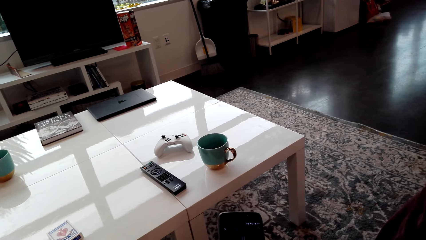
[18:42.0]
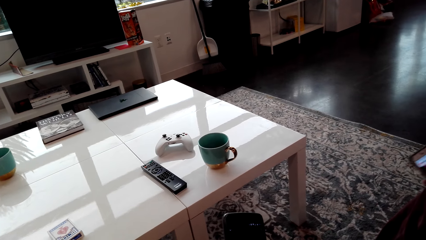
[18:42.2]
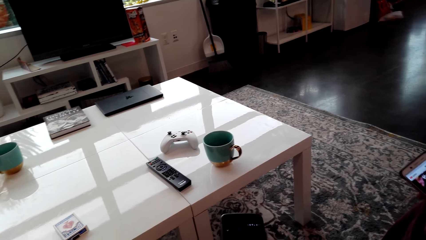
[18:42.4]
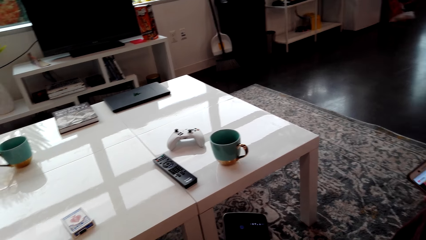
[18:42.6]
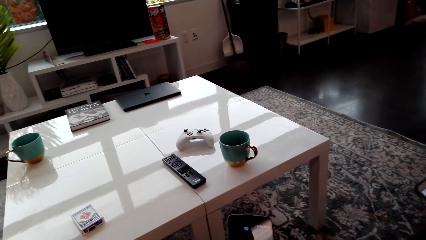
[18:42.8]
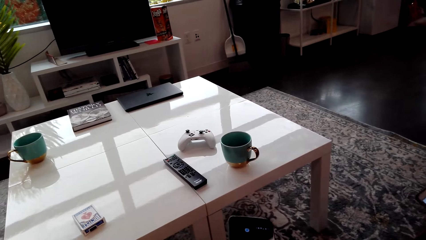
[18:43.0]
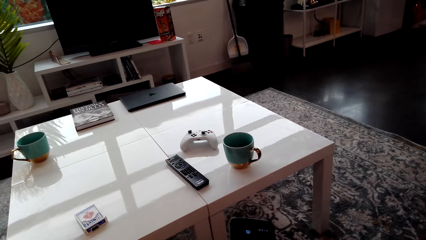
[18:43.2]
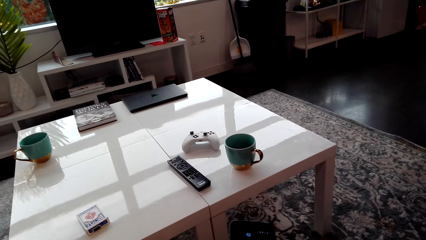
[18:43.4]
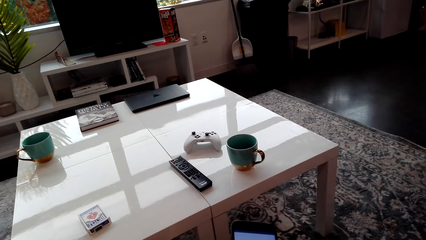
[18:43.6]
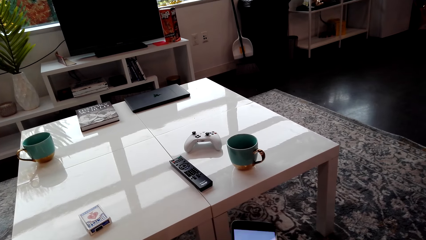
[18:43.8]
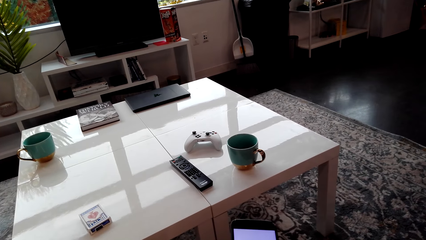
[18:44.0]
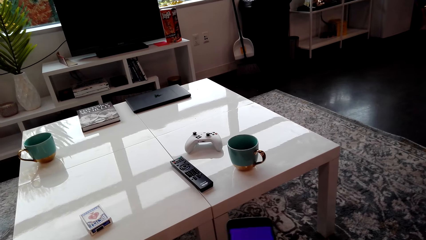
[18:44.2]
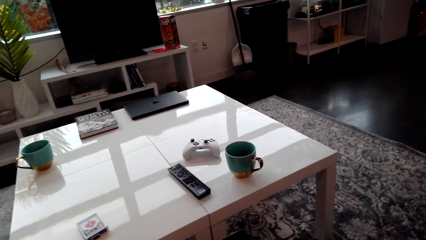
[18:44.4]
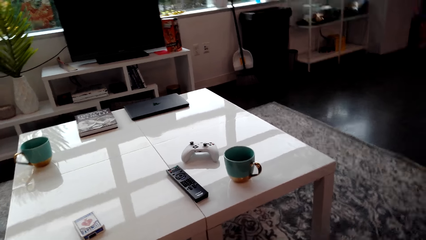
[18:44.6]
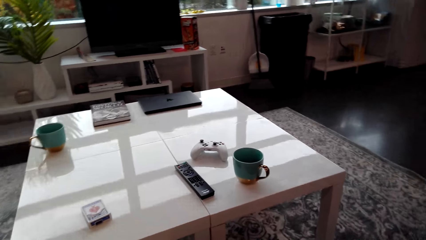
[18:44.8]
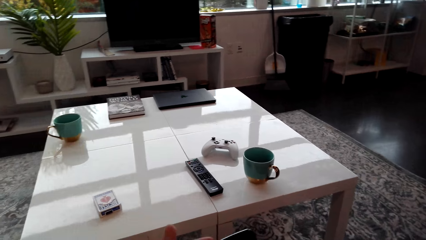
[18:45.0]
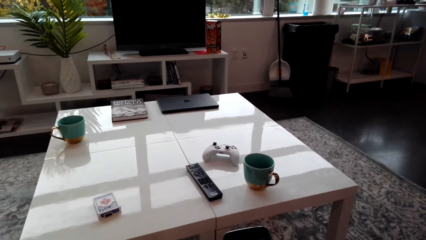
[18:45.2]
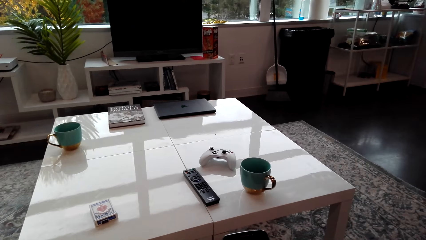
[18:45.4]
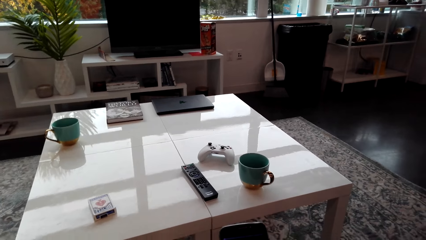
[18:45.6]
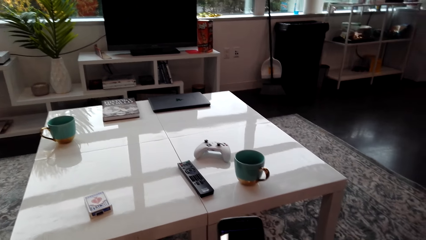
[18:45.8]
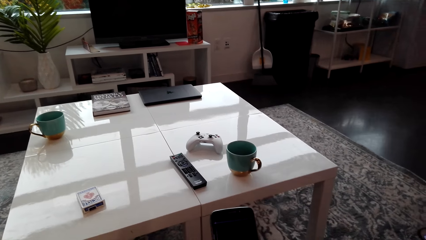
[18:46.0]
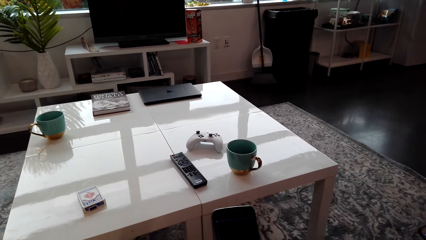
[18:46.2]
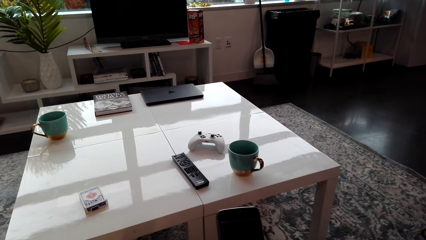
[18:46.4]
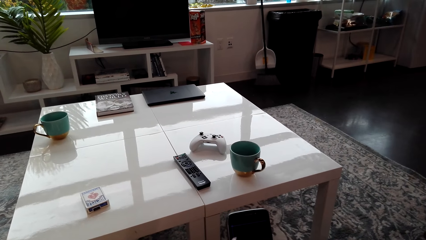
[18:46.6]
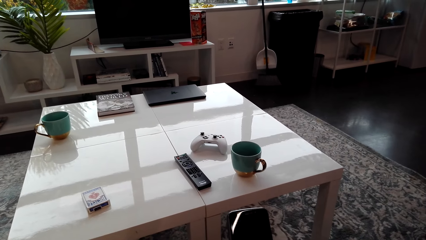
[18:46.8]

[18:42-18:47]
The camera wearer operates the phone in his hands.

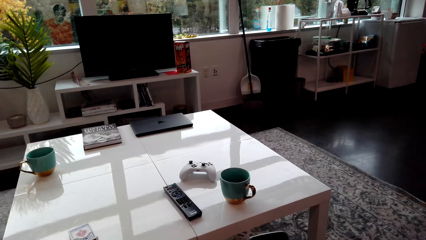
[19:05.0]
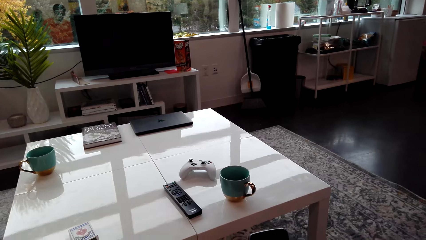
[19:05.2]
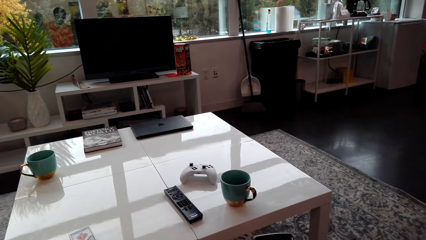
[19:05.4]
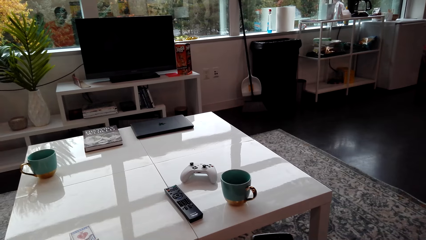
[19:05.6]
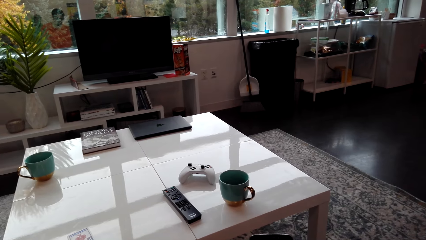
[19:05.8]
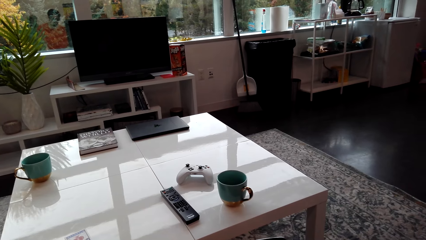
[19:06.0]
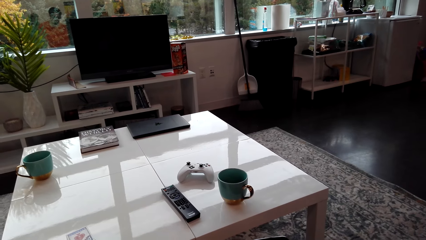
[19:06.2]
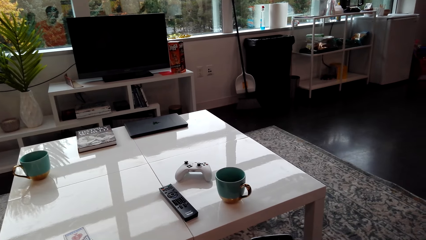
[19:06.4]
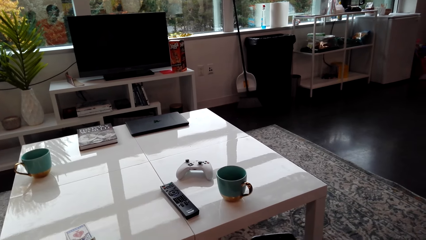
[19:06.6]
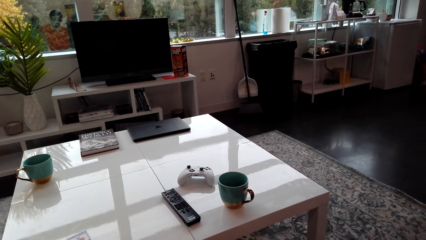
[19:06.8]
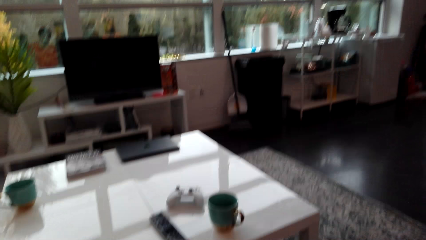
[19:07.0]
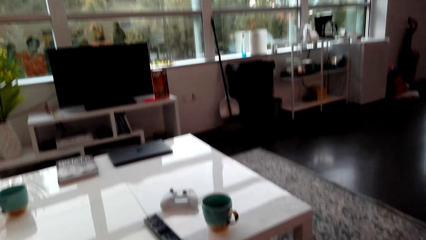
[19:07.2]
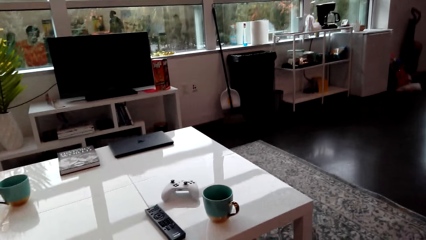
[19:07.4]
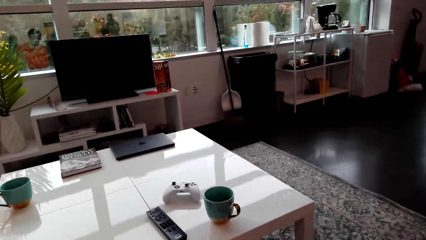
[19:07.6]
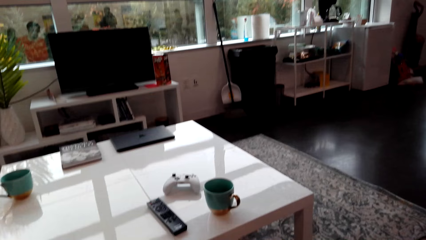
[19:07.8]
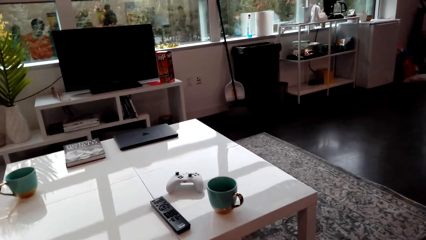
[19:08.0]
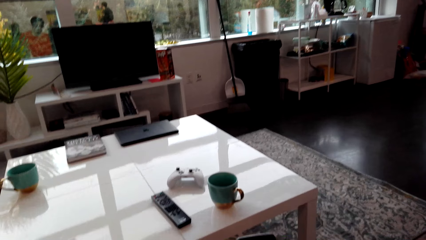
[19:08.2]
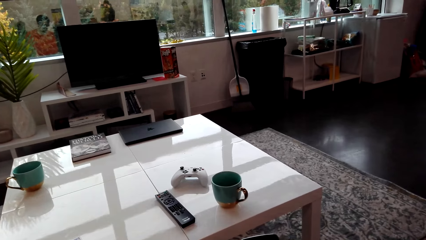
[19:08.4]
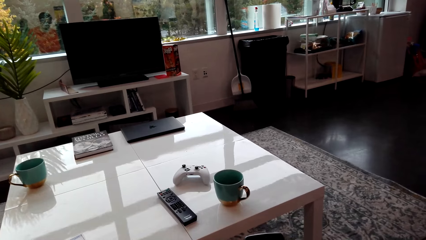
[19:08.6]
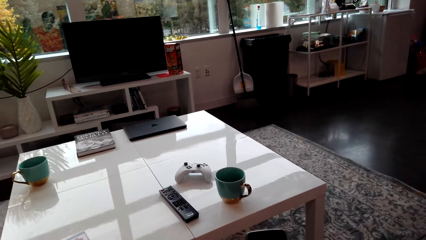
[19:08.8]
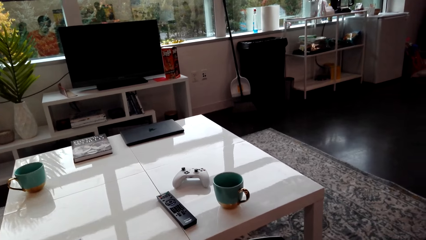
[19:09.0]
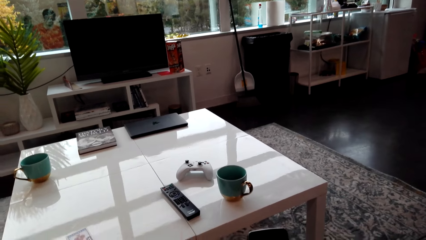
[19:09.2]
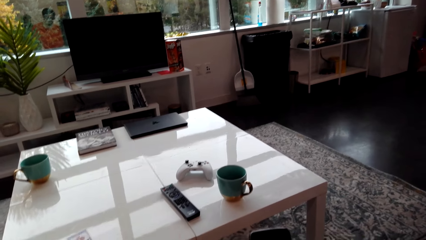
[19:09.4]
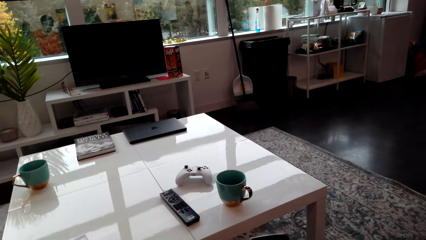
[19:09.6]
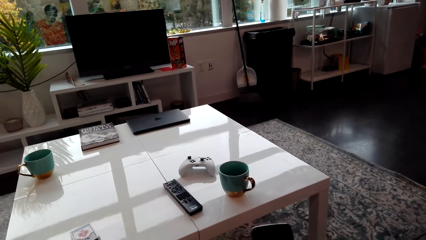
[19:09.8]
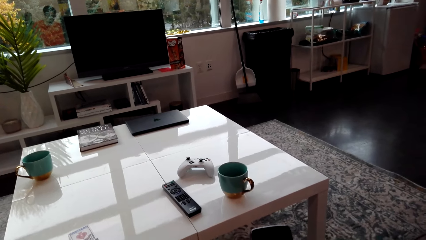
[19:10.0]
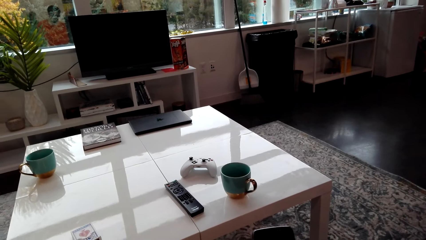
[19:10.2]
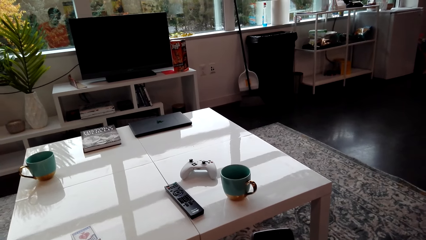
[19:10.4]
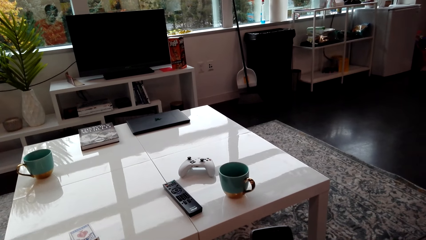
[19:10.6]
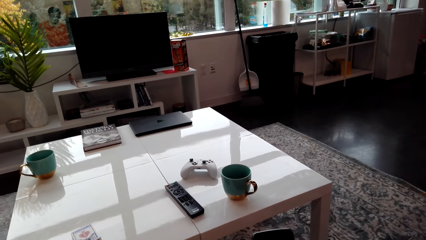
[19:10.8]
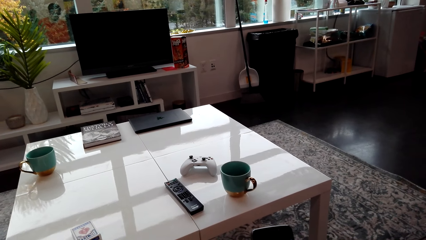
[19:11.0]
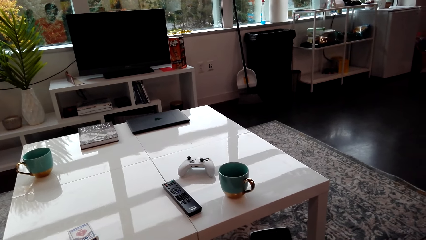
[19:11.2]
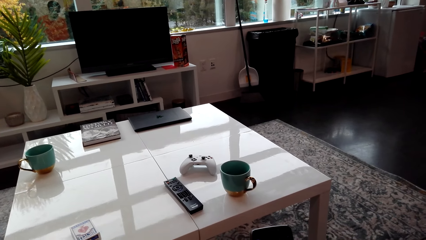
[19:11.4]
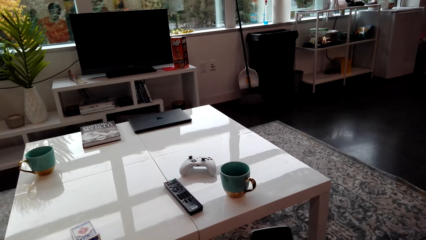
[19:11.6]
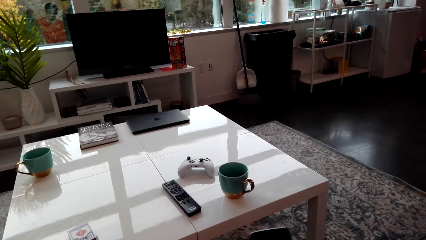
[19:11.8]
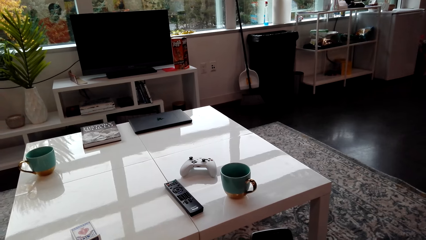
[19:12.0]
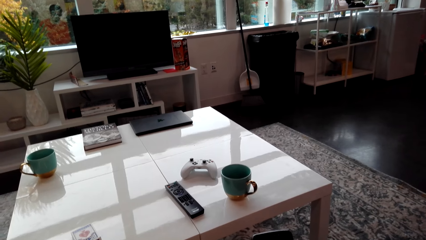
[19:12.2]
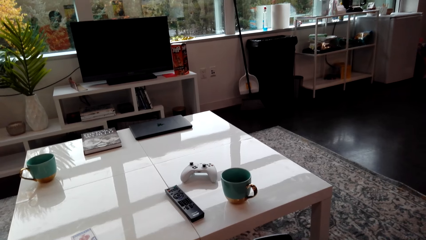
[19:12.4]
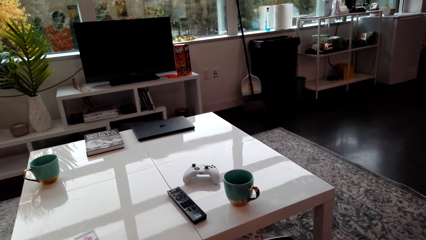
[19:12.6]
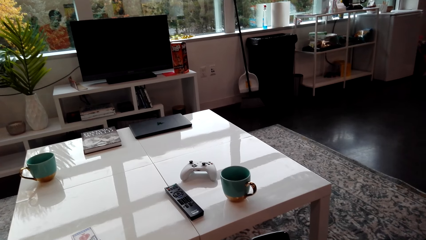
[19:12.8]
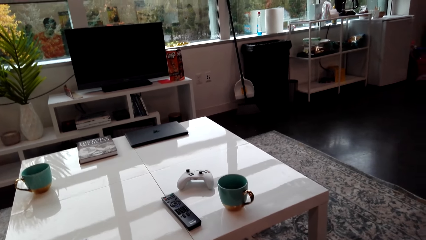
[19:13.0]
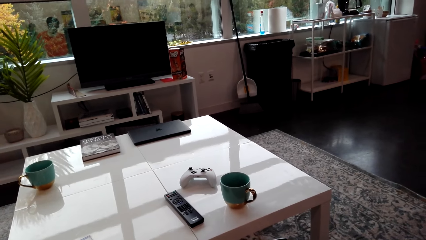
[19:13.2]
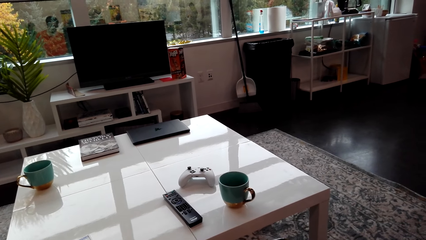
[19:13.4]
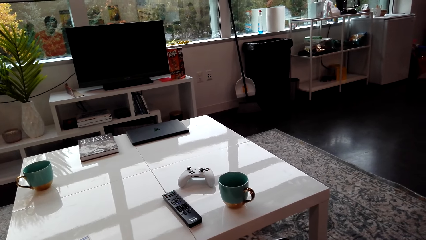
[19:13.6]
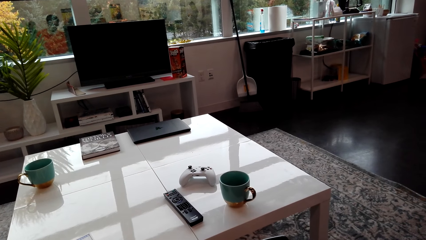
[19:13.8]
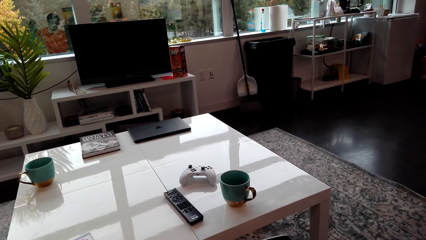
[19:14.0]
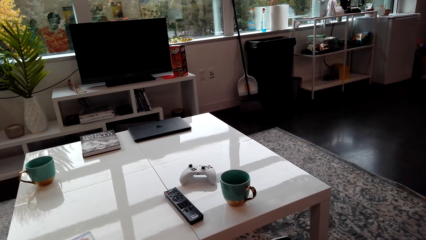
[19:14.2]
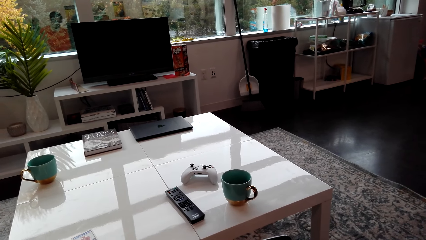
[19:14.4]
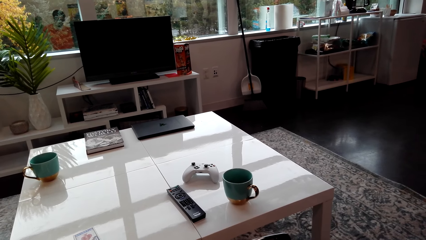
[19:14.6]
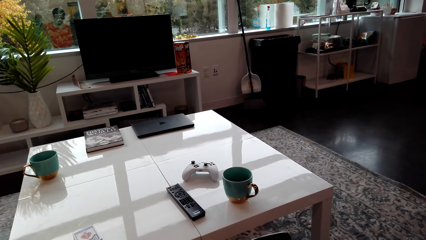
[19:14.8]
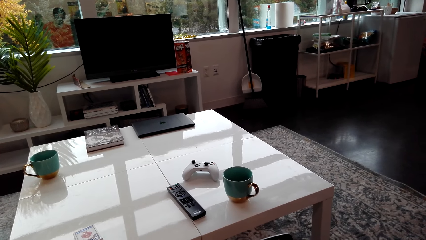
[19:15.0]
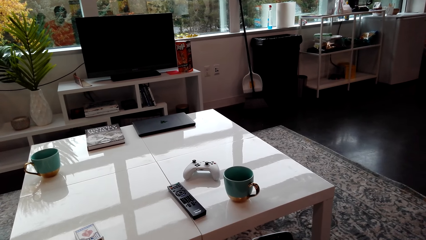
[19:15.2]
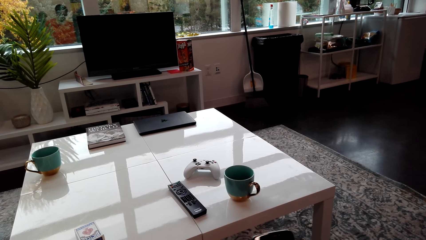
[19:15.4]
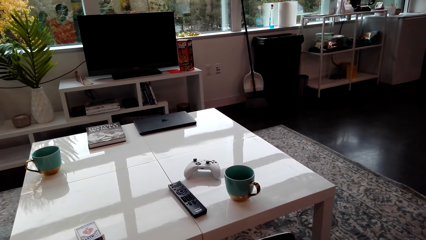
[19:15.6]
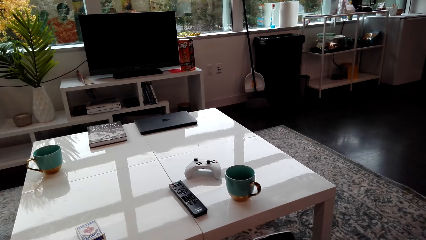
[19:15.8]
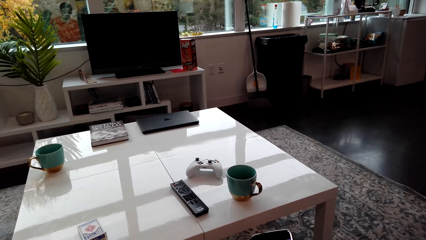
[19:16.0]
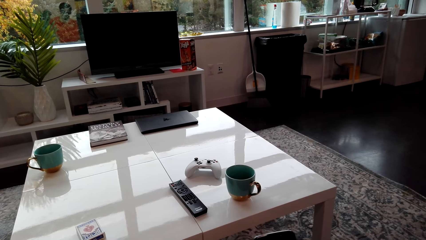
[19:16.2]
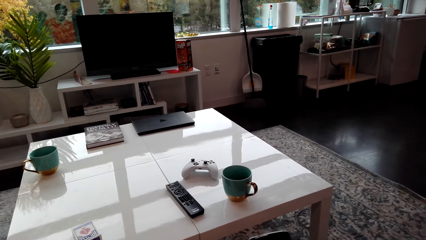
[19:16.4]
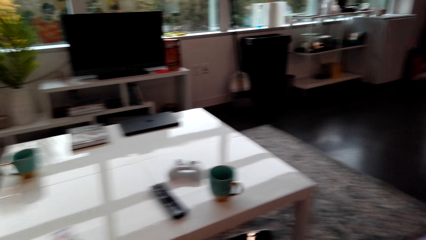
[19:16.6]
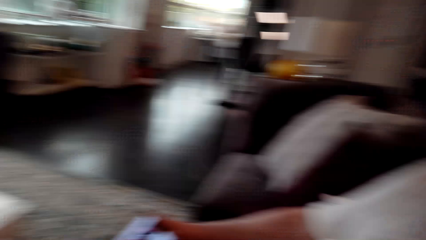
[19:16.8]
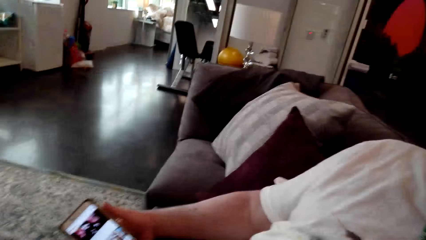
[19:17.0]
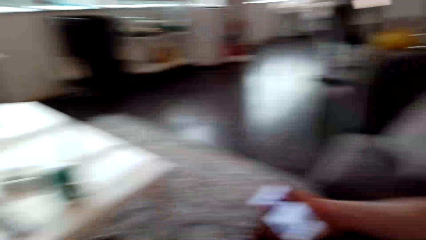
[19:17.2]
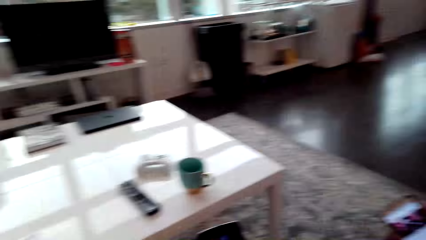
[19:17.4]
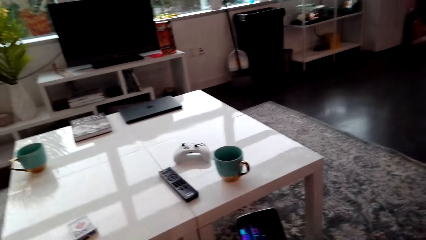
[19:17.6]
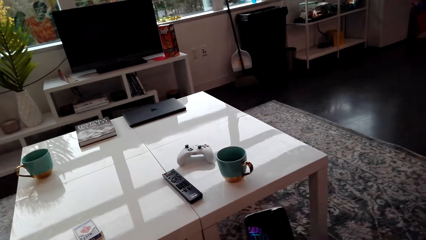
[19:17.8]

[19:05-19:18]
The camera wearer looks around. They turn. They look around the house.
